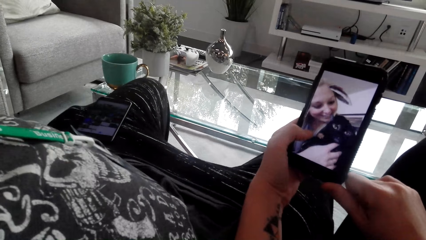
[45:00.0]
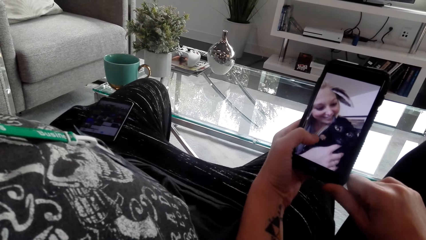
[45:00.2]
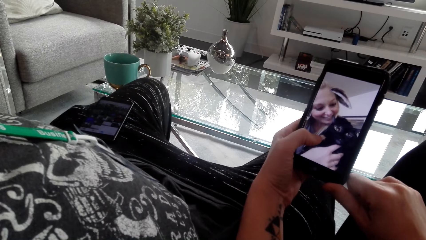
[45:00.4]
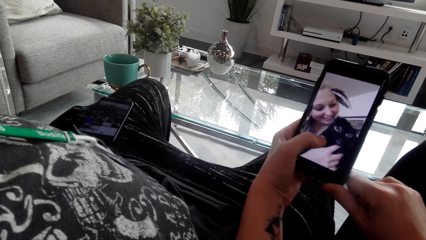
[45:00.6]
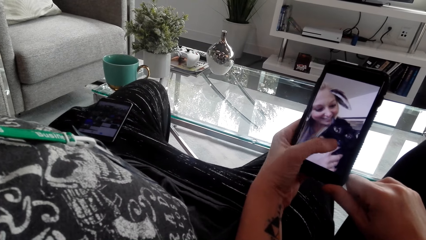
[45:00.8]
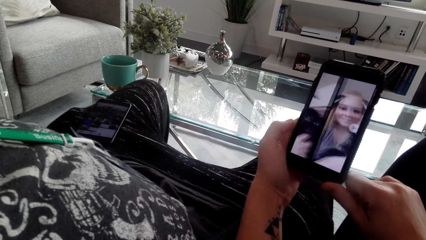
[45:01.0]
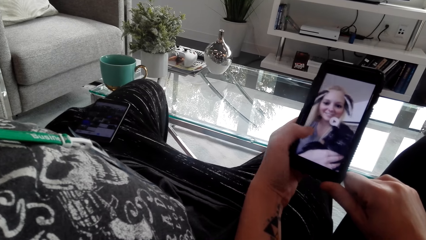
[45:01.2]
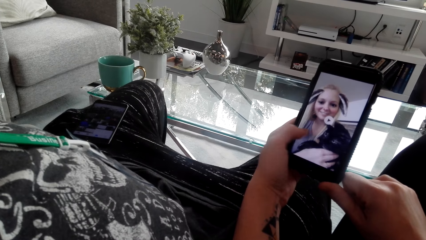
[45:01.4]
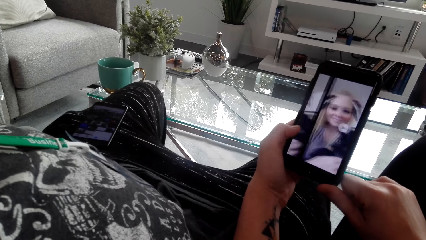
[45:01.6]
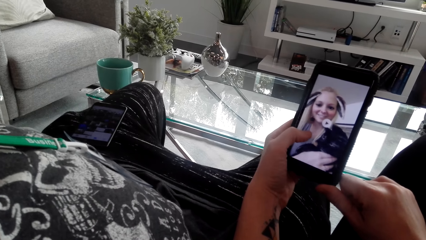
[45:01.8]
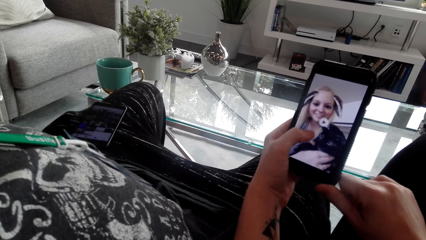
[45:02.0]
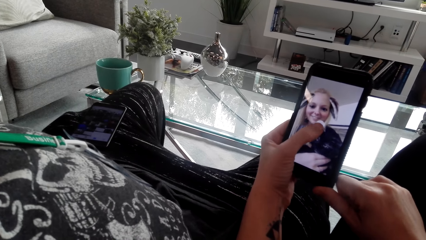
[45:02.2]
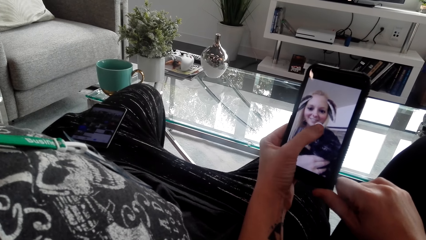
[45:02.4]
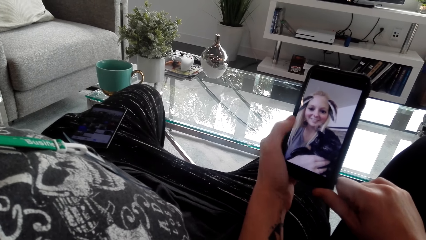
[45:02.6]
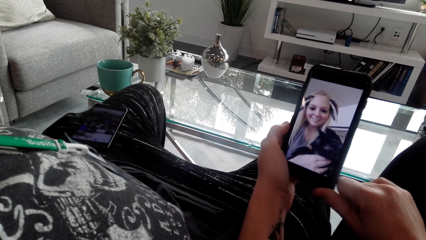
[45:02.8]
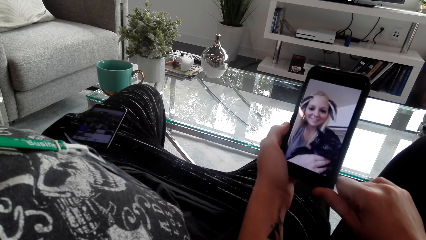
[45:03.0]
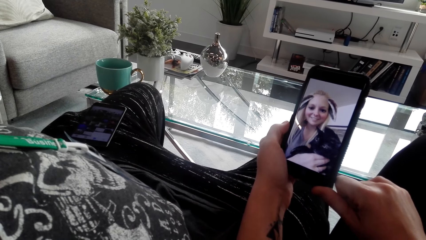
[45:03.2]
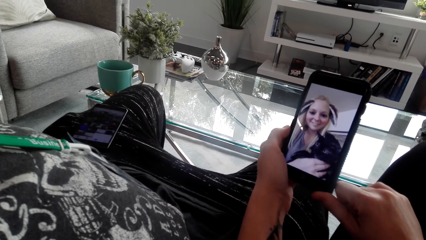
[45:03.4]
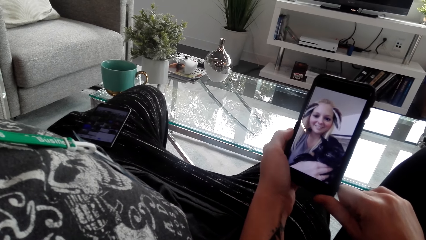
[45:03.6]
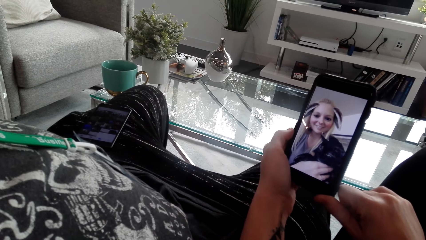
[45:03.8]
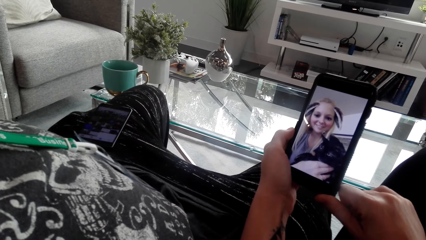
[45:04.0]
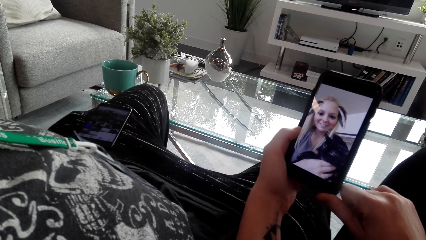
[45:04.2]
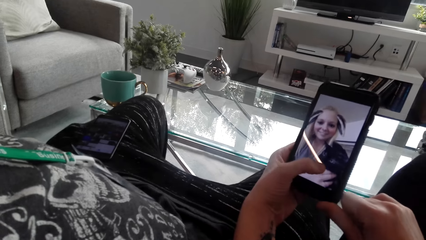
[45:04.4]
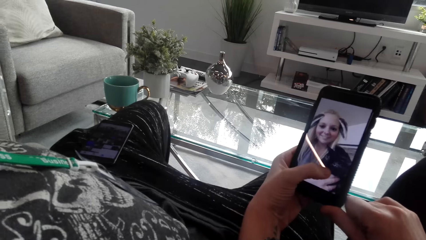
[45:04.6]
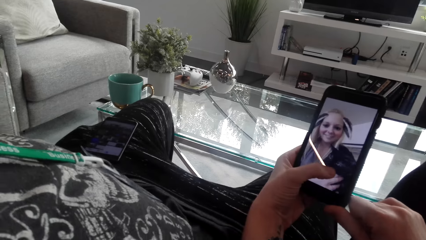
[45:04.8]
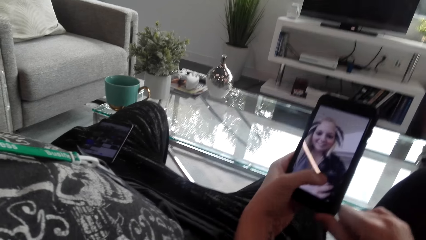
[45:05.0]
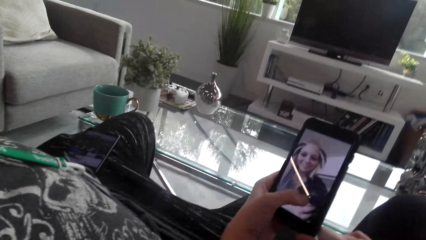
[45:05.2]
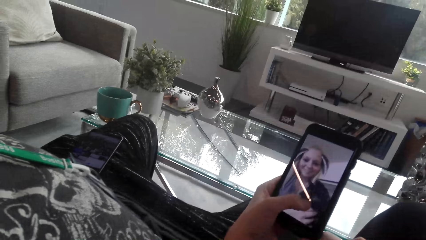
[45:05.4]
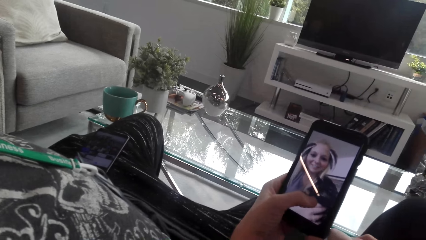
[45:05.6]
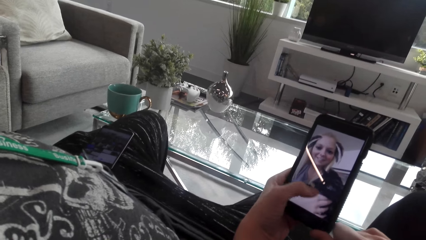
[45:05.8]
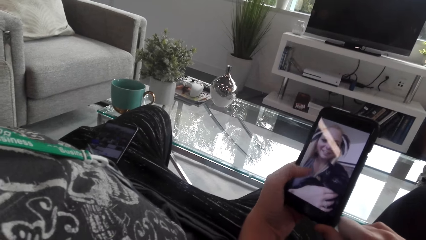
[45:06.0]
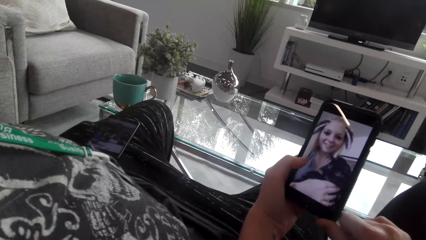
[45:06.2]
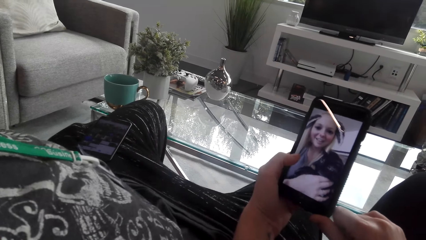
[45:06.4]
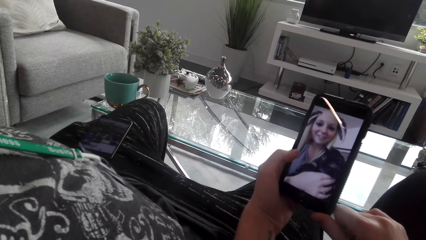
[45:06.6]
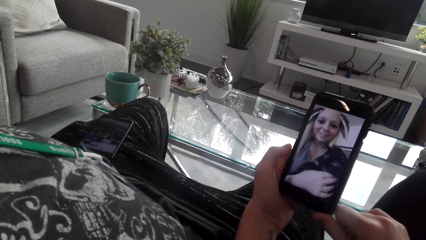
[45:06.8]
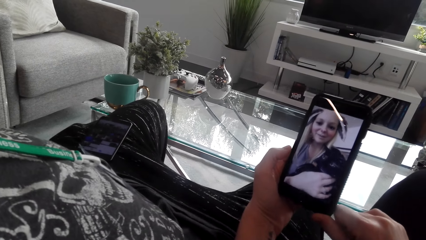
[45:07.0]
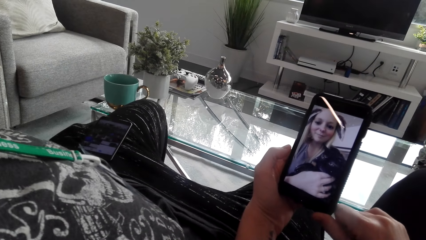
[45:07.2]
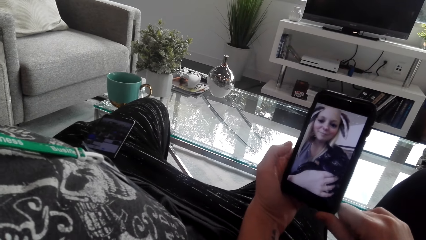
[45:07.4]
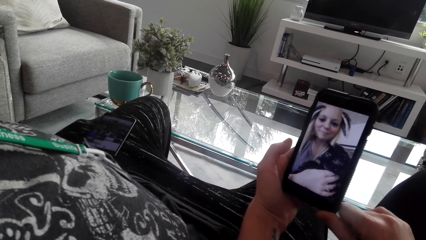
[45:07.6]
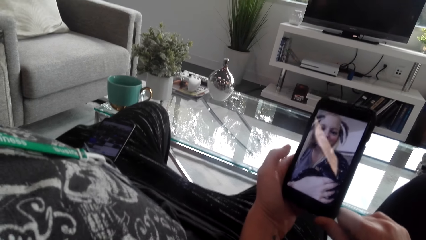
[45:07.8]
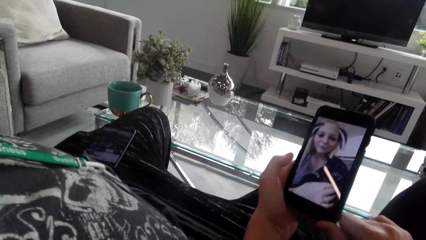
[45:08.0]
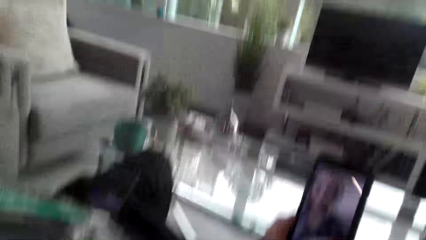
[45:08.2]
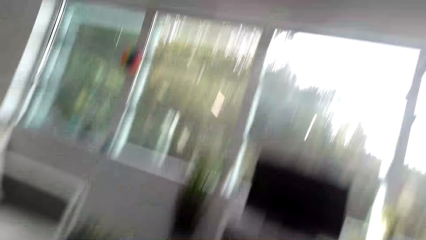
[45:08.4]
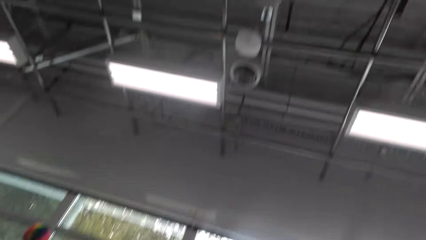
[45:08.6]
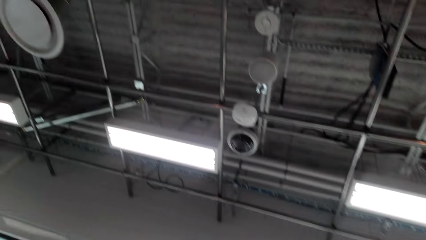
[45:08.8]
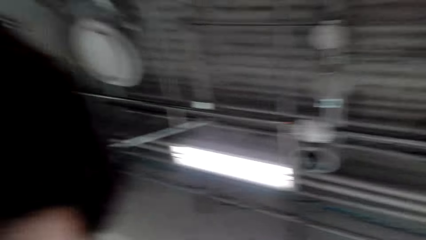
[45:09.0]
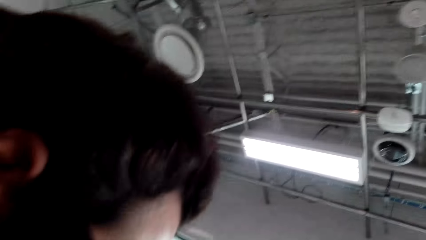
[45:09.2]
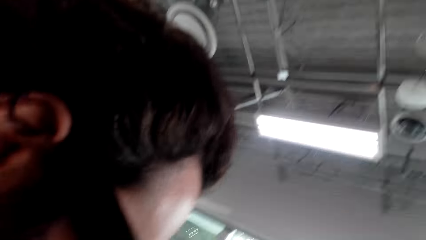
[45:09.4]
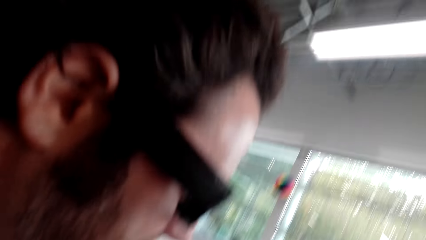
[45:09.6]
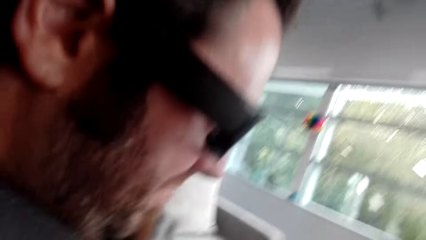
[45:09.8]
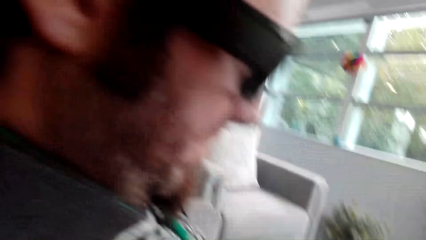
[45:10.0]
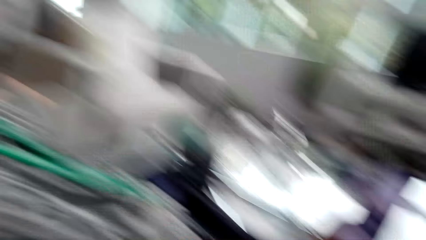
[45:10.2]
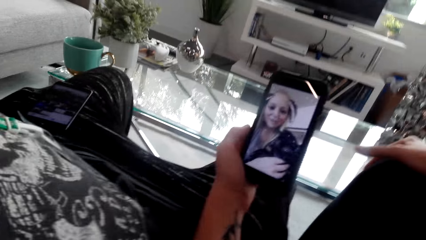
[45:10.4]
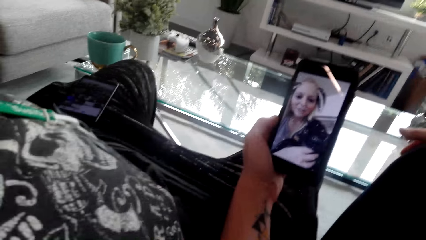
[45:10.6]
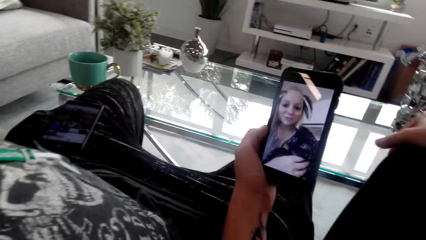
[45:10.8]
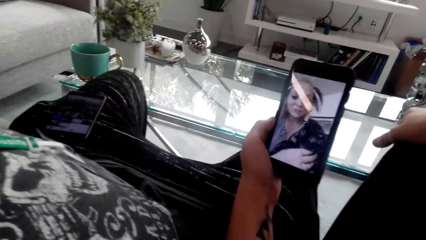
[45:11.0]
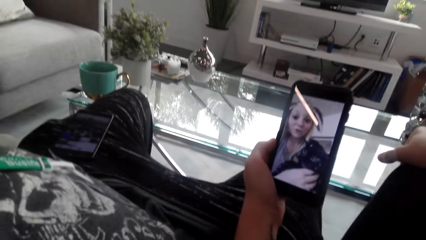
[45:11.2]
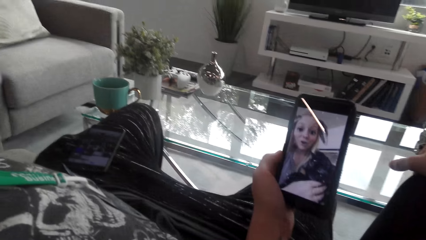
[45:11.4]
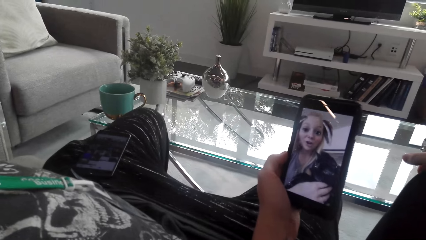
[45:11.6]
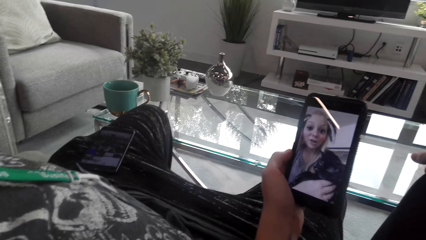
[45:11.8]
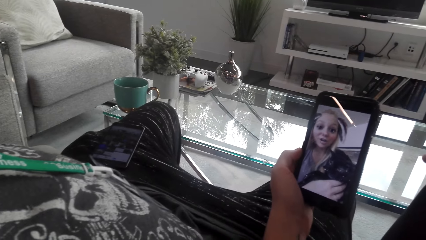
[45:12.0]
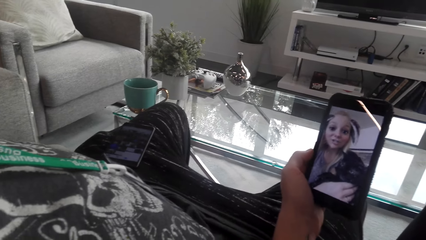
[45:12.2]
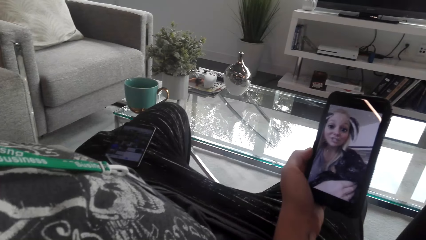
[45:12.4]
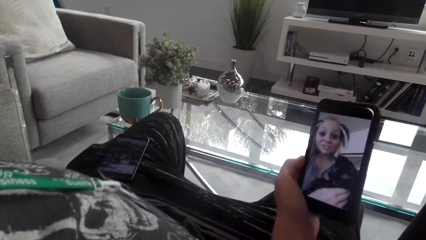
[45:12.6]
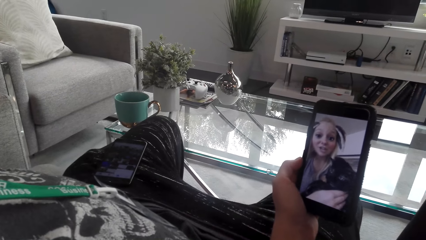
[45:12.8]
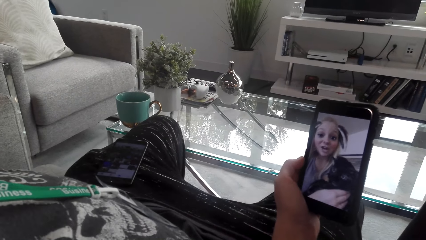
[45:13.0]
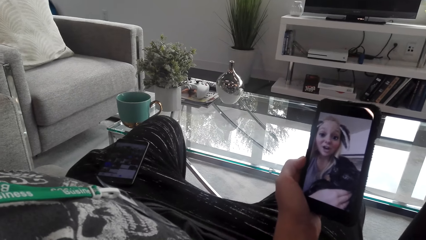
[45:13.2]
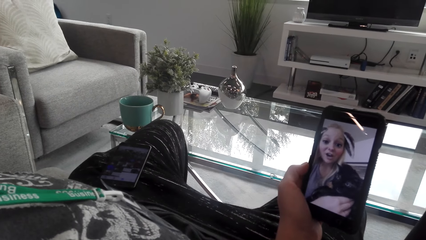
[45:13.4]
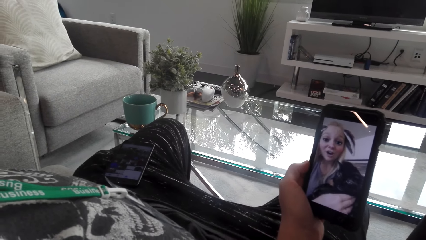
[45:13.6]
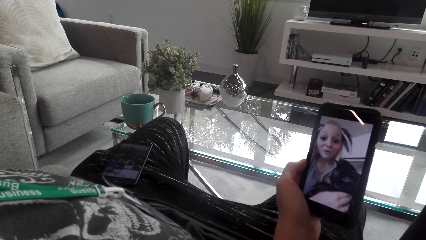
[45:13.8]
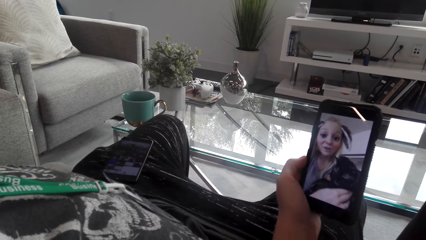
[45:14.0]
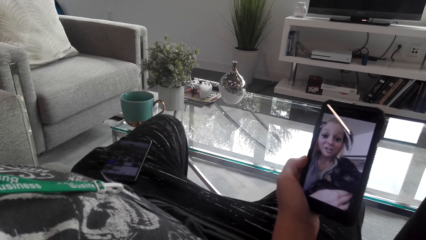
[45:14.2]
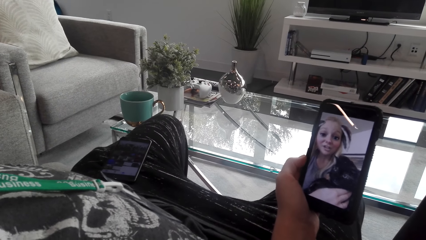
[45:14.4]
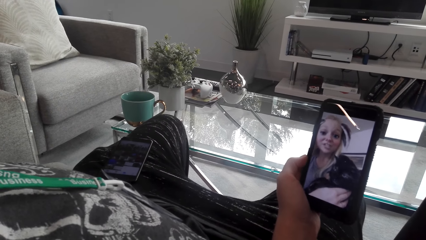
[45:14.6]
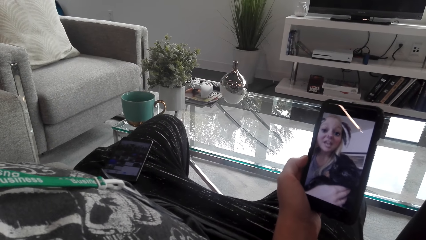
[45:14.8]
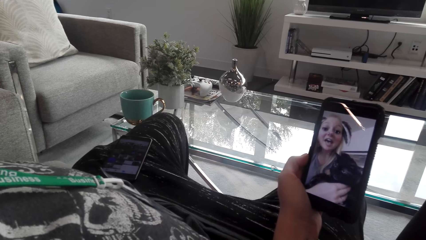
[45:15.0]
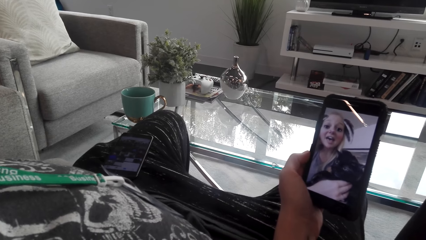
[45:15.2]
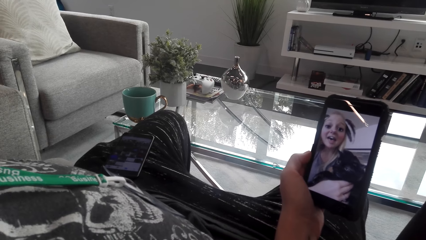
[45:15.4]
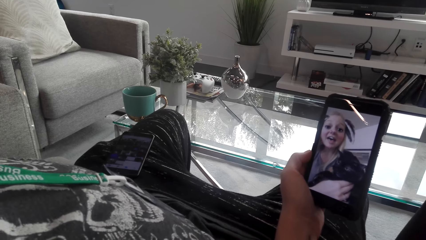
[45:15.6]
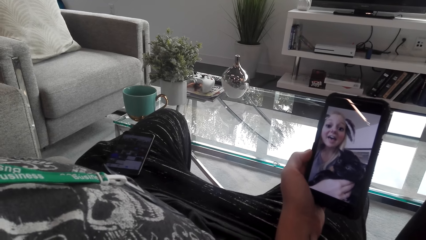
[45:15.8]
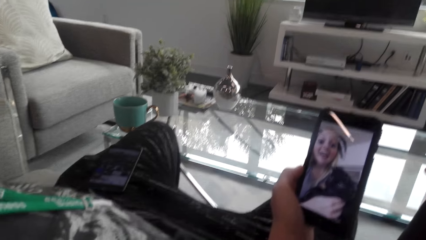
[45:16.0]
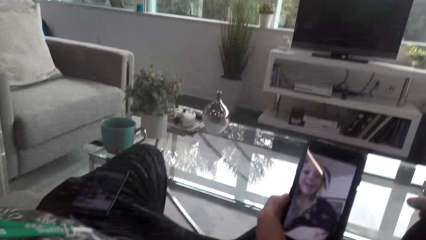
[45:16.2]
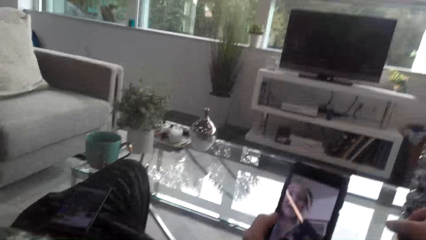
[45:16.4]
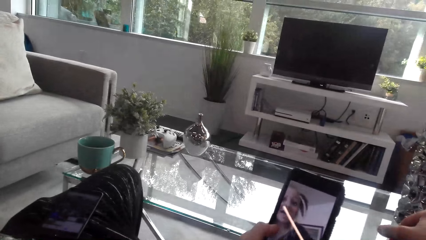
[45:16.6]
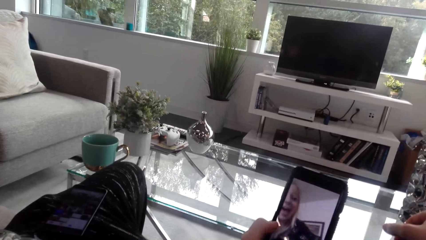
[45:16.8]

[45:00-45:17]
The camera wearer swipes on the phone. They tap on the phone. They converse with a man. They watch a video on the phone. They look around the house. They watch the video on the phone.
